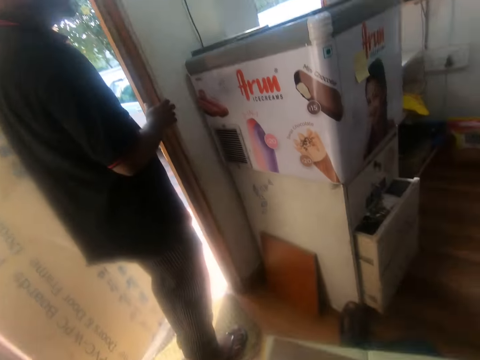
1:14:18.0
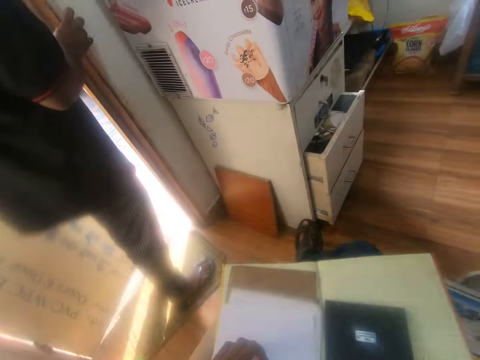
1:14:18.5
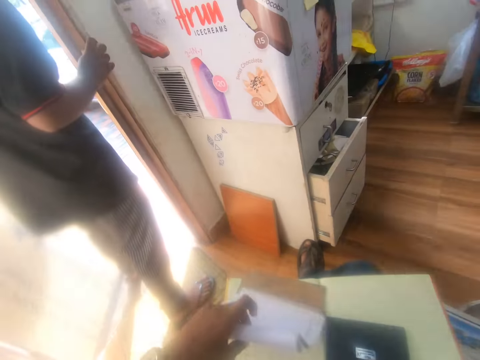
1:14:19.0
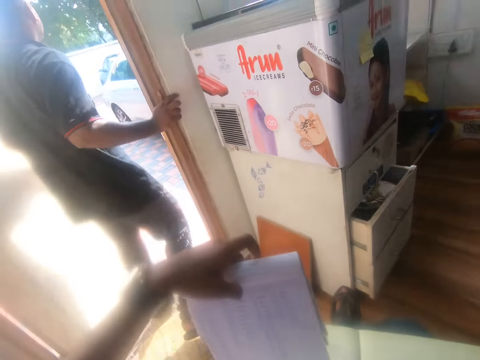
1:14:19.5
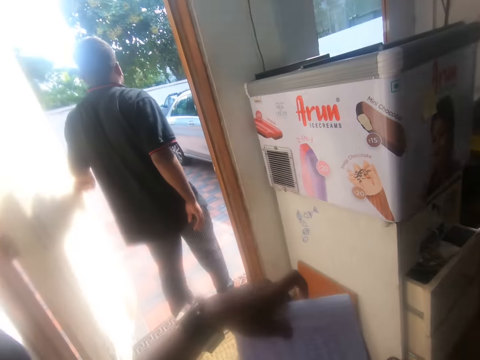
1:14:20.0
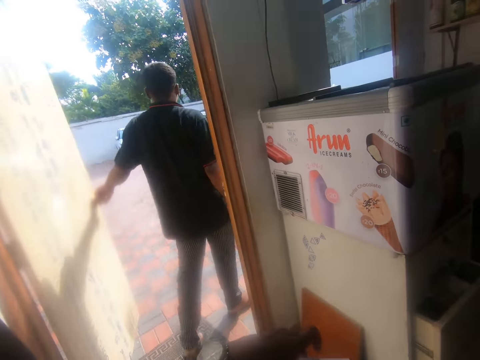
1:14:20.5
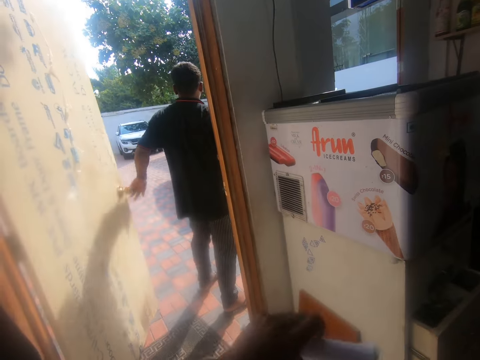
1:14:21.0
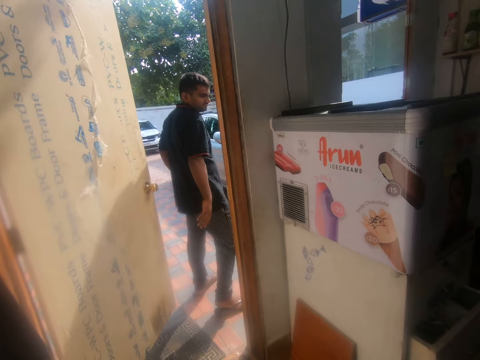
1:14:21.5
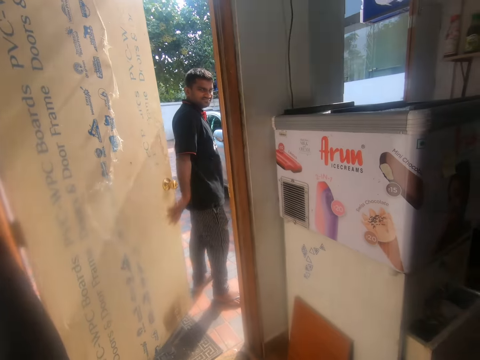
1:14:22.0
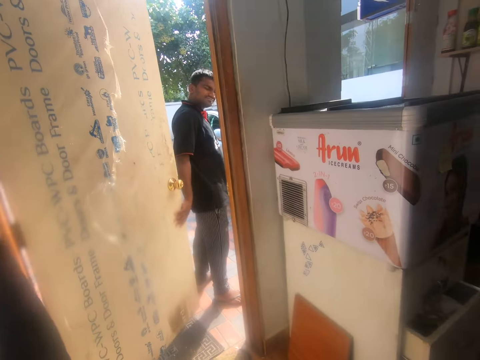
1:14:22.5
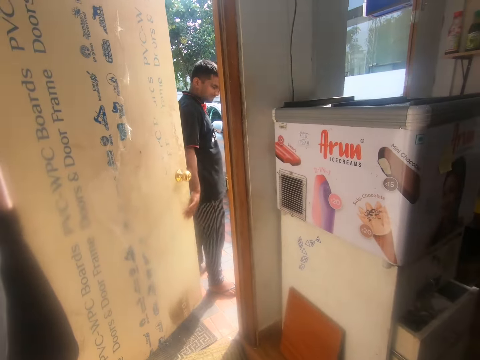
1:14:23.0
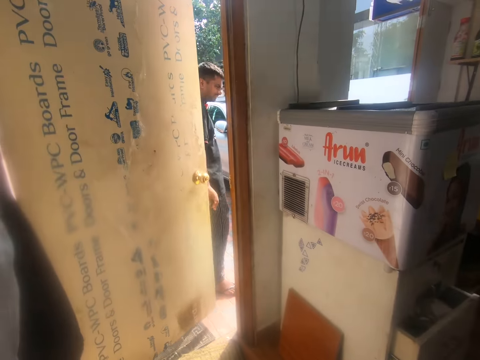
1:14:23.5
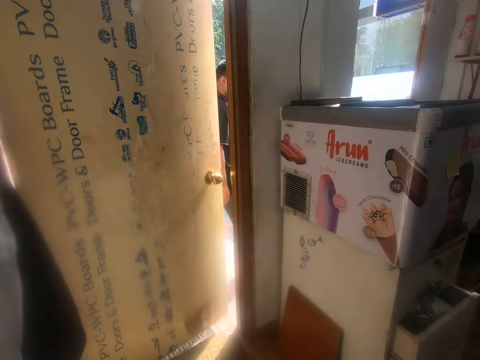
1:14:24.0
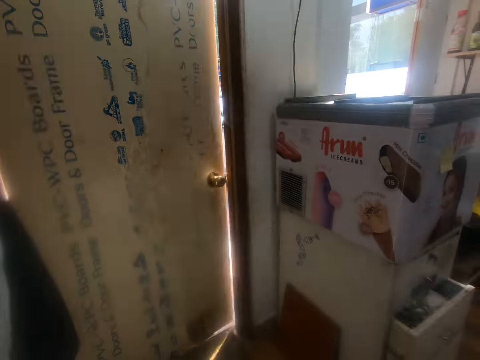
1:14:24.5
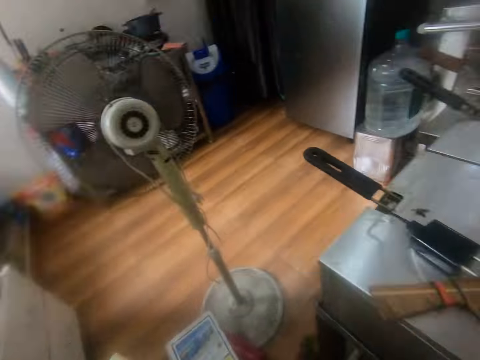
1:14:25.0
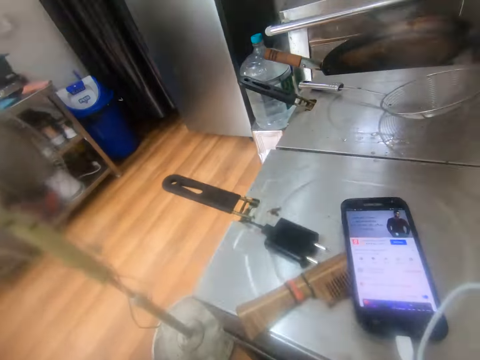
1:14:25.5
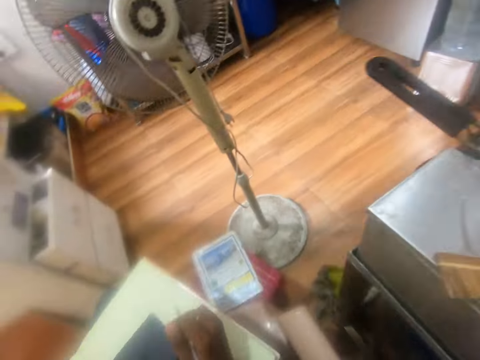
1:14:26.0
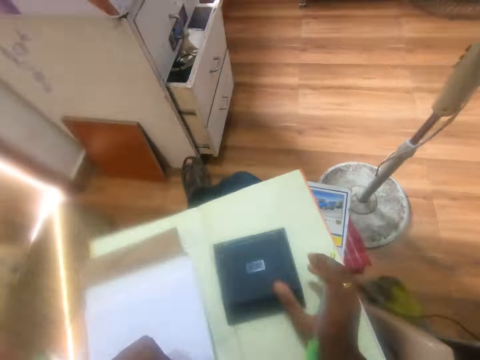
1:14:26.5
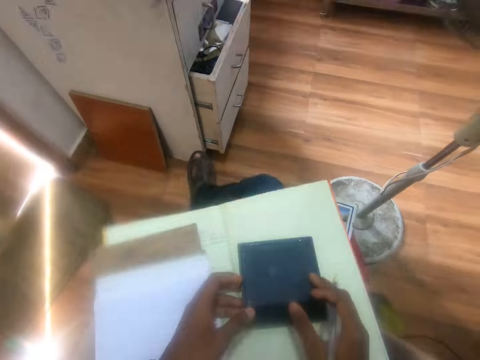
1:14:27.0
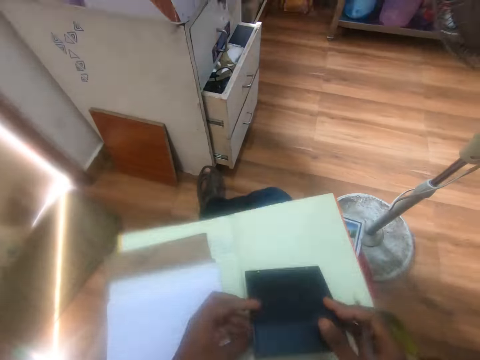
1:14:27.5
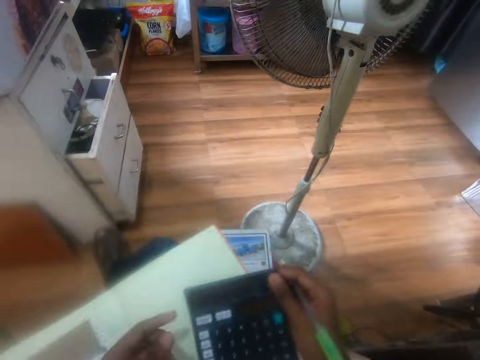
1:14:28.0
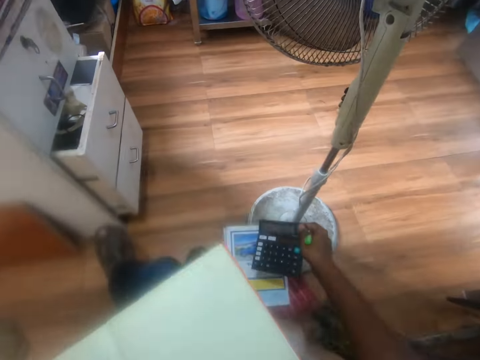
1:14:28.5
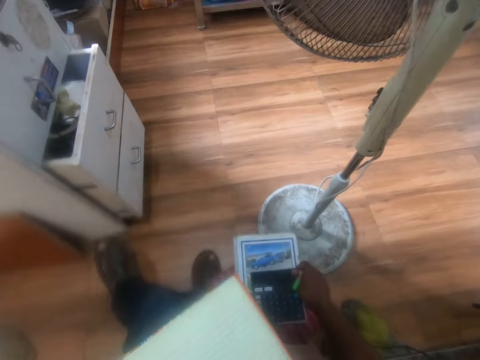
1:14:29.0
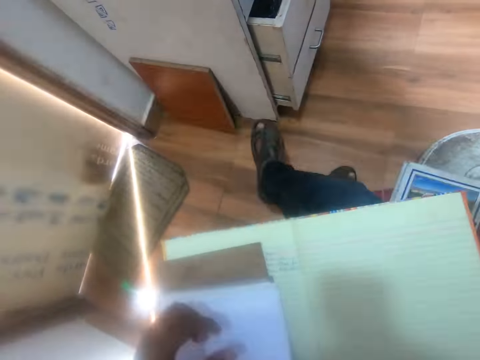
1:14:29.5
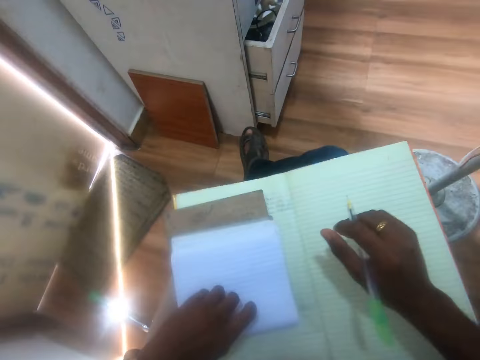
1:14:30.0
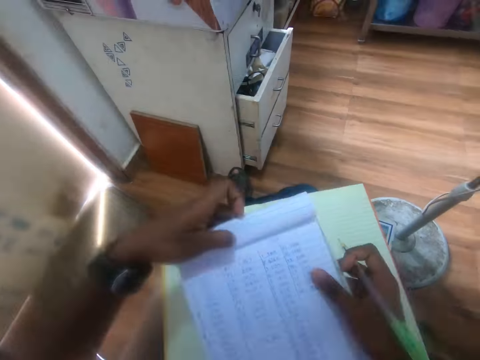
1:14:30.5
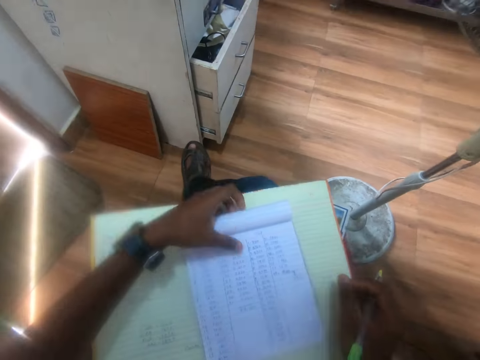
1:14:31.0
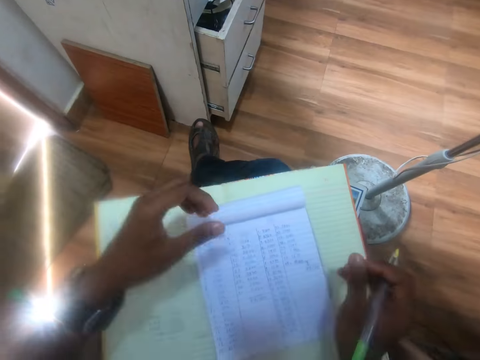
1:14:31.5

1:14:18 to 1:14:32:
The man holds the door plane with his right hand. The camera wearer picks up the white jotter from the notebook with his left hand. He talks to the man. He checks the white jotter in his left hand. The man walks out the room. The camera wearer moves the book. He talks to the man. The man signals the camera wearer and closes the door of the room with his right hand. The camera wearer looks around the house. He picks up the calculator on the notebook with both hands. He turns the calculator upside down. He drops the calculator on the stool with his right hand. He picks up the white jotter from the notebook with his left hand. He turns the book. He holds the white jotter with both hands and places the white jotter on the notebook on his lap with both hands.

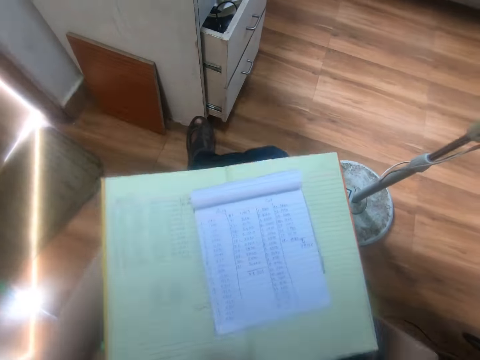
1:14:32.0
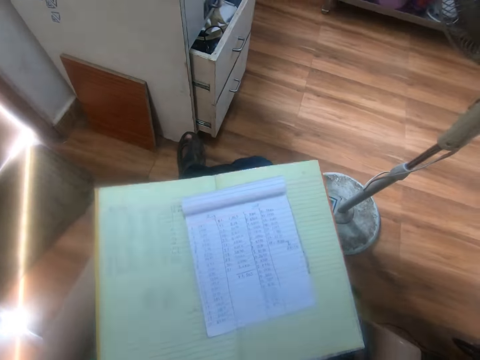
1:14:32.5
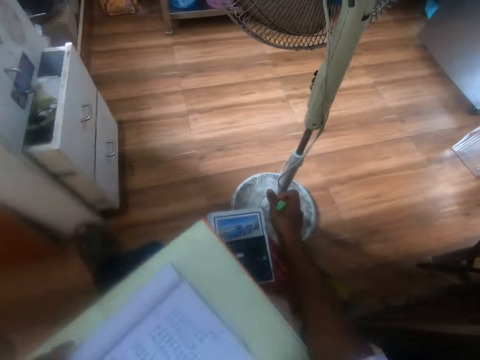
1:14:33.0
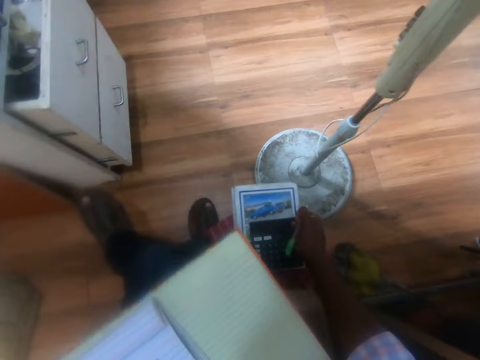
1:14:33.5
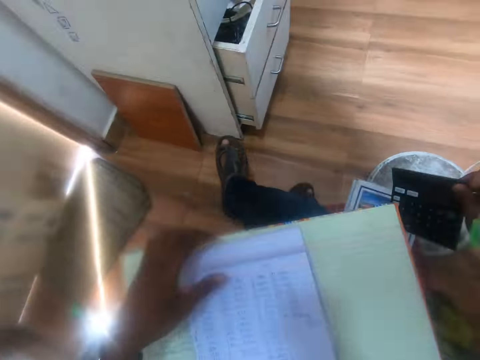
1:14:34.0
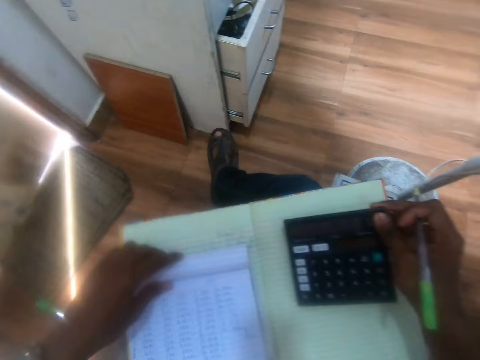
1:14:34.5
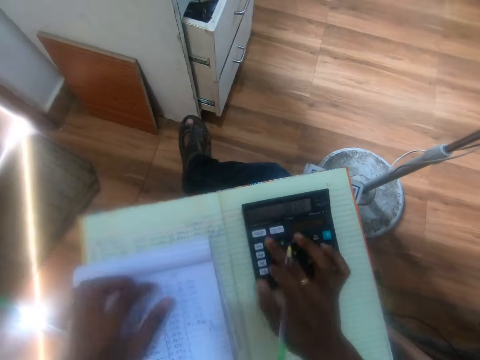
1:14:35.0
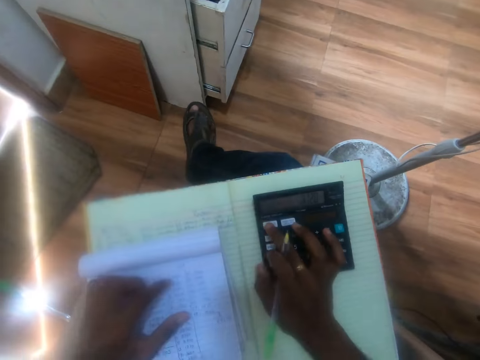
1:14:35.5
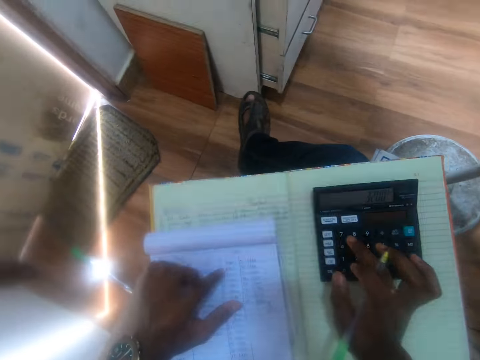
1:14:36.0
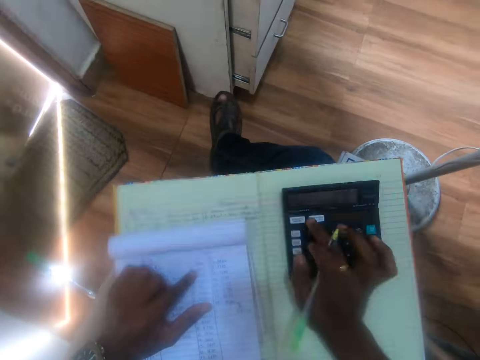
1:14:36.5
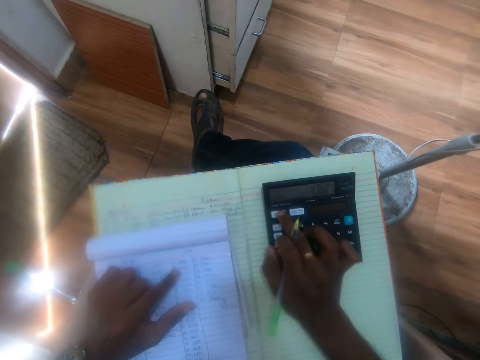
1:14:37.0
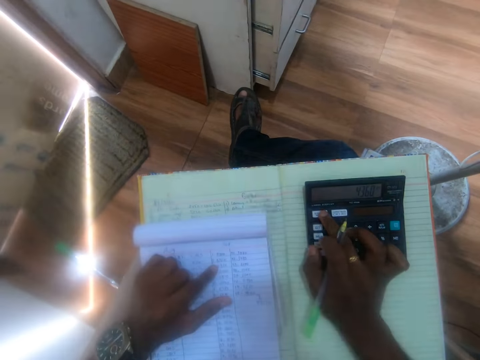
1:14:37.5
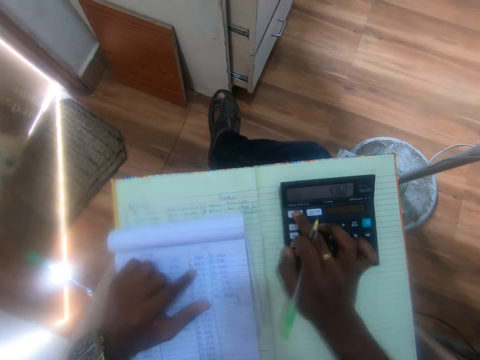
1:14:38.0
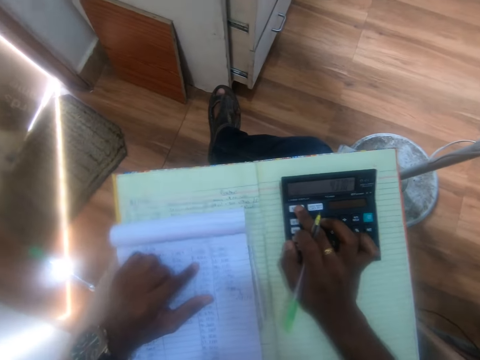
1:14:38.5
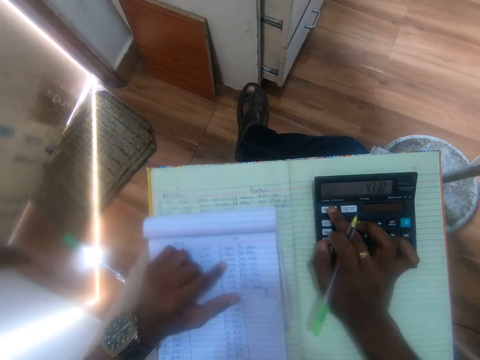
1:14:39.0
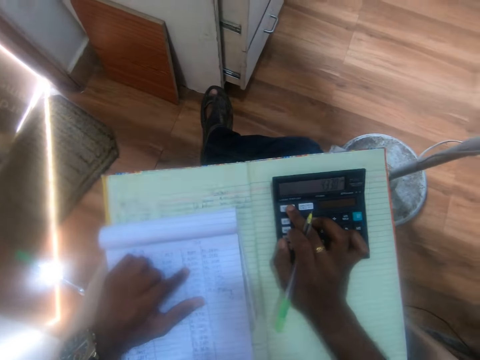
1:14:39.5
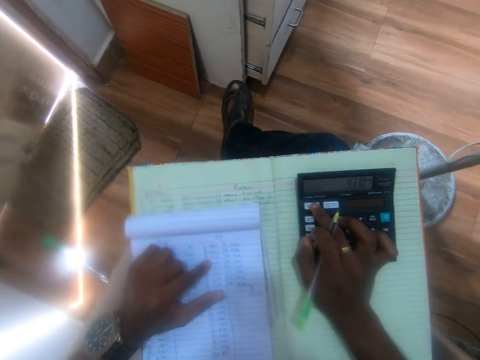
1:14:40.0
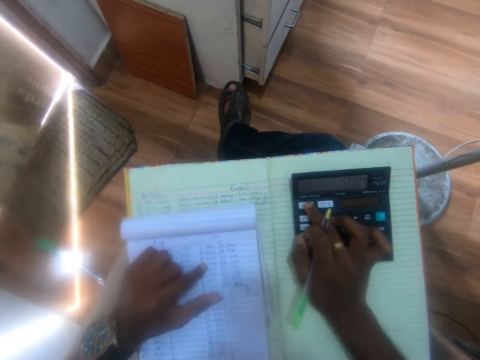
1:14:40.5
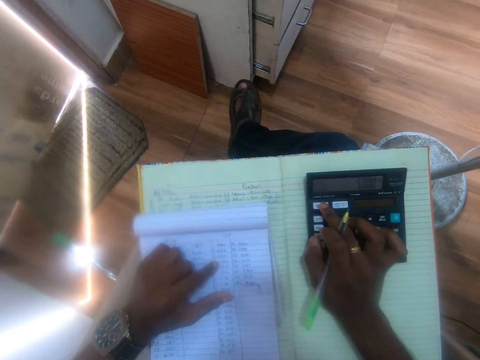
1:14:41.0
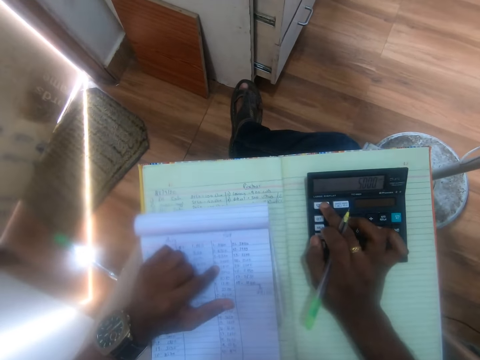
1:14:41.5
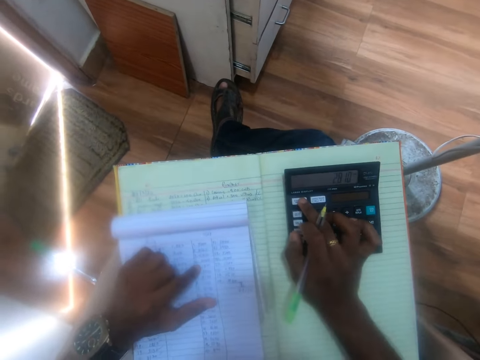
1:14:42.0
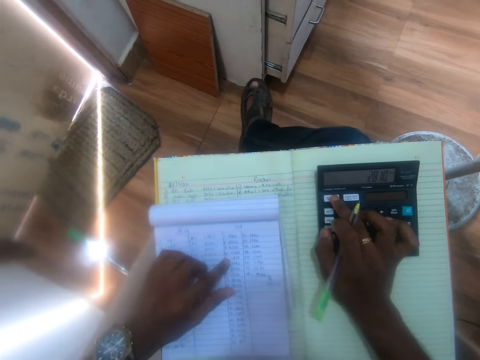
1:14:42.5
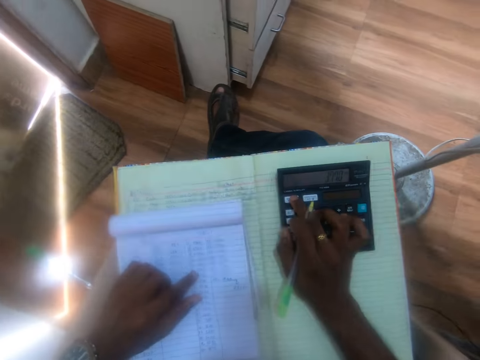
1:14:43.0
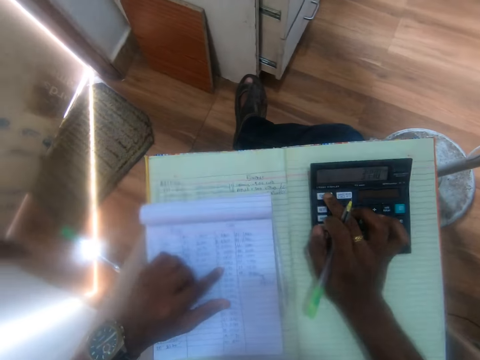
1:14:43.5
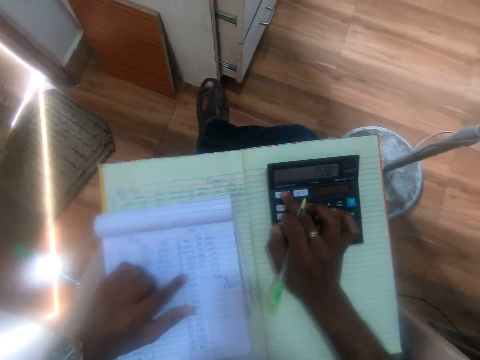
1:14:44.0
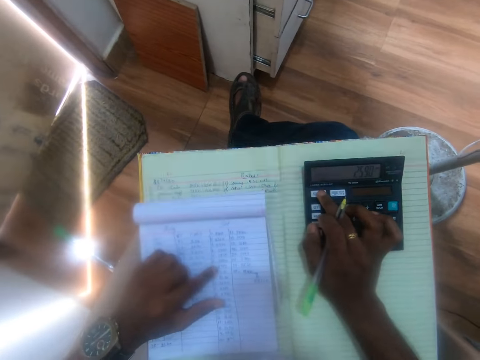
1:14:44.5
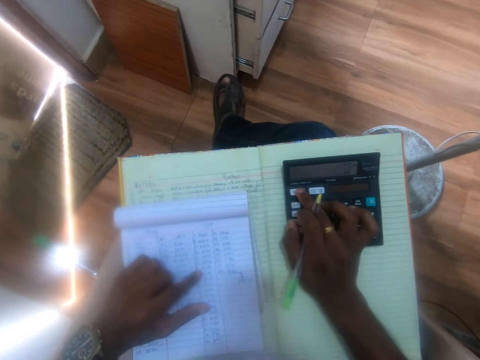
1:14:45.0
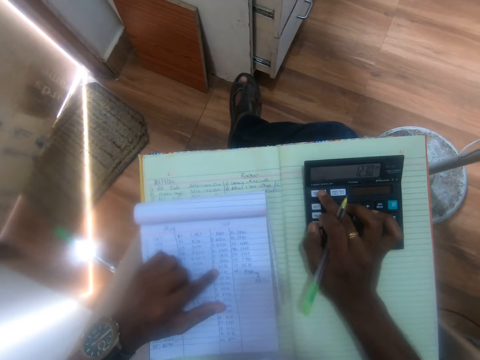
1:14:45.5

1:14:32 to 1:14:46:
The camera wearer moves his hands. He picks up the calculator from the stool with his right hand. He moves the white jotter on the notebook with his left hand. He places the calculator in his right hand on the notebook on his lap. He places his left hand on the white jotter on the notebook. He operates the calculator on the notebook with his right hand. He points at the figures on the white jotter with his left hand. He moves his hand around the book. He uses the calculator. He moves his hand around the book. He uses the calculator.
